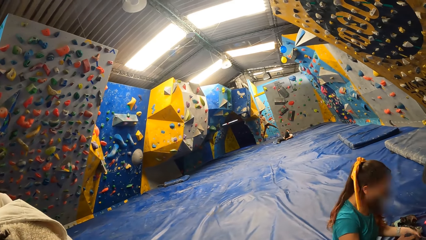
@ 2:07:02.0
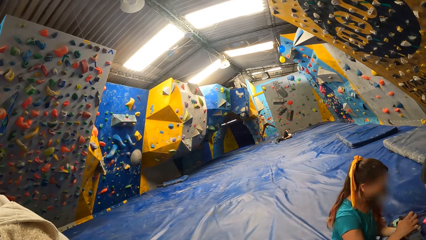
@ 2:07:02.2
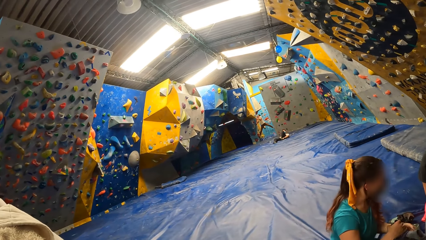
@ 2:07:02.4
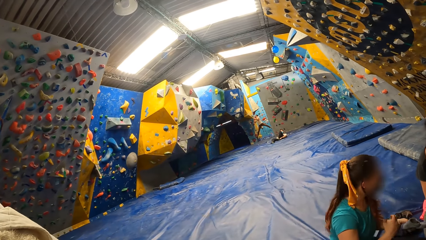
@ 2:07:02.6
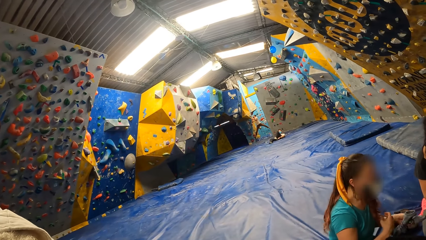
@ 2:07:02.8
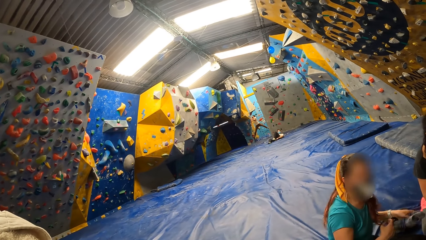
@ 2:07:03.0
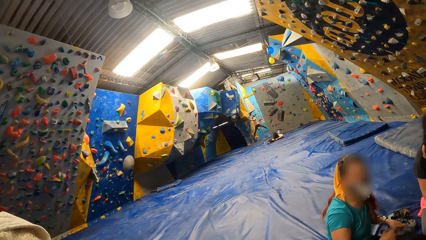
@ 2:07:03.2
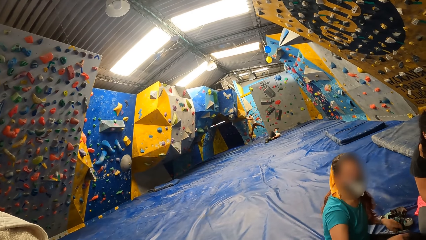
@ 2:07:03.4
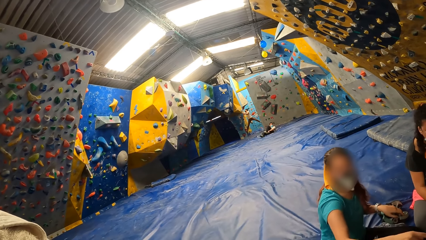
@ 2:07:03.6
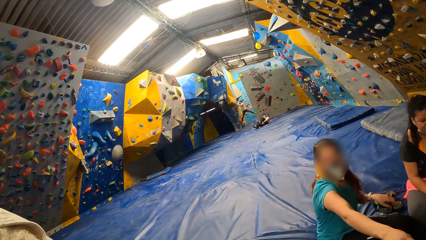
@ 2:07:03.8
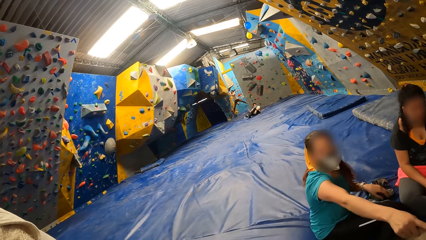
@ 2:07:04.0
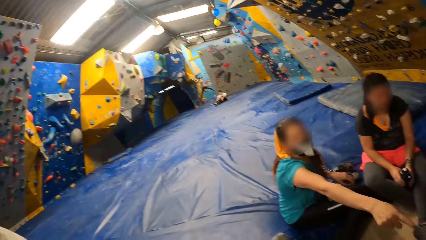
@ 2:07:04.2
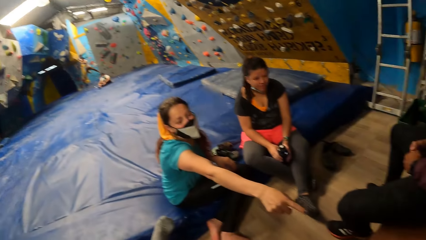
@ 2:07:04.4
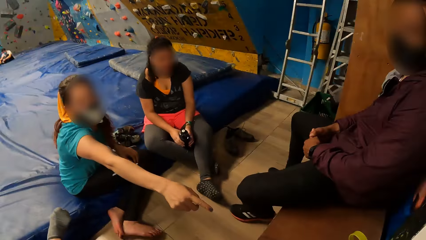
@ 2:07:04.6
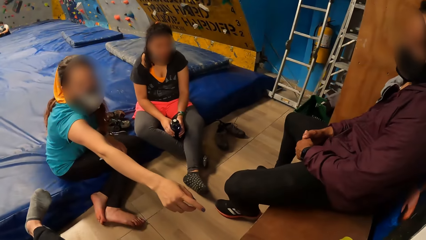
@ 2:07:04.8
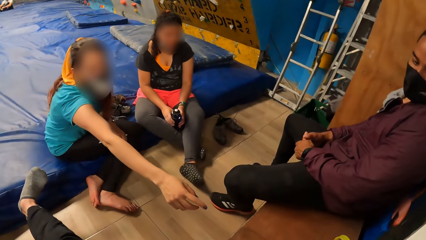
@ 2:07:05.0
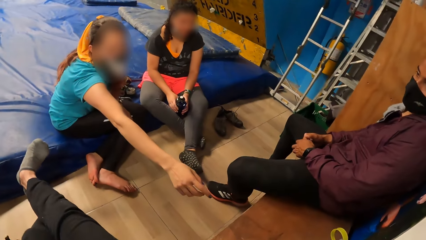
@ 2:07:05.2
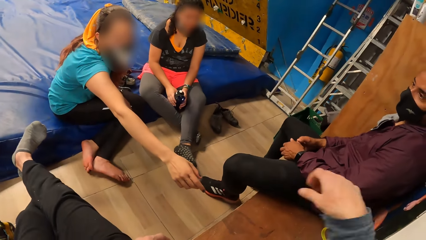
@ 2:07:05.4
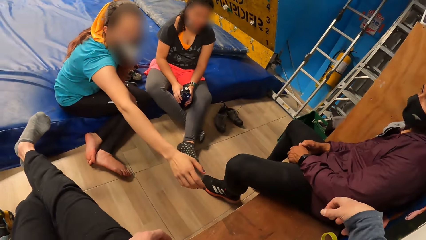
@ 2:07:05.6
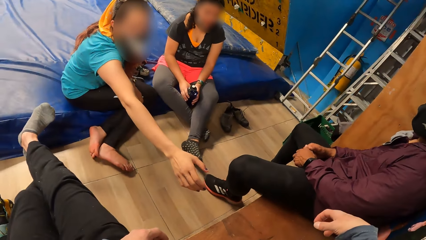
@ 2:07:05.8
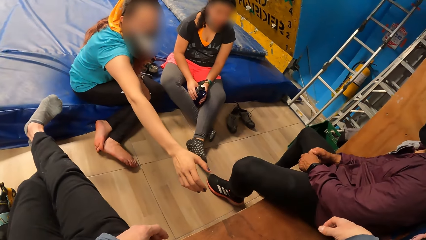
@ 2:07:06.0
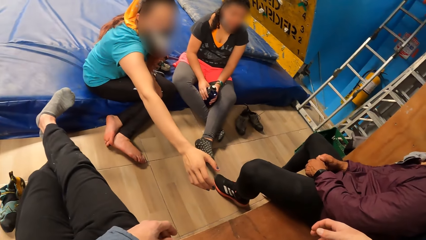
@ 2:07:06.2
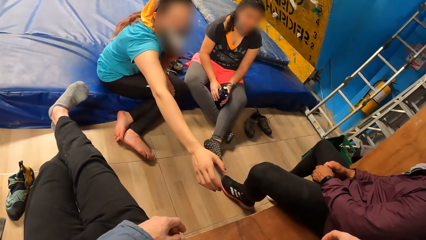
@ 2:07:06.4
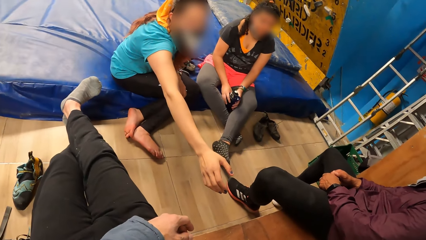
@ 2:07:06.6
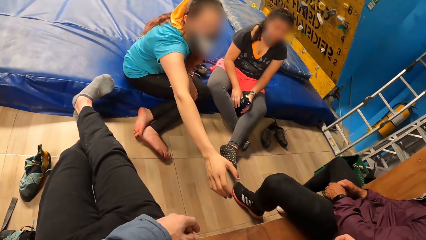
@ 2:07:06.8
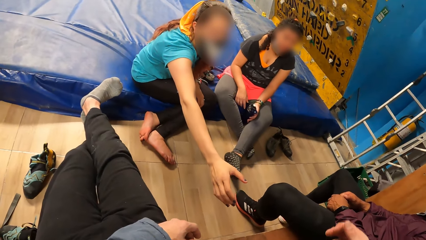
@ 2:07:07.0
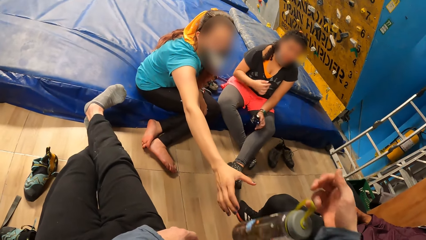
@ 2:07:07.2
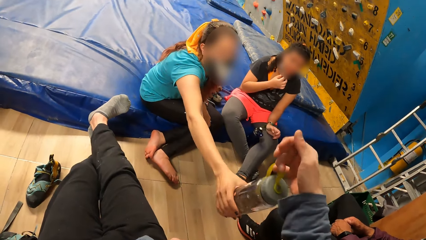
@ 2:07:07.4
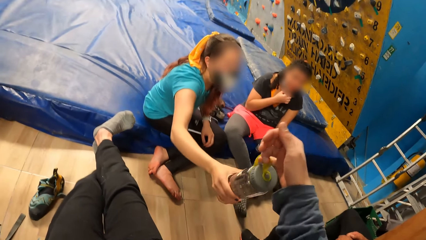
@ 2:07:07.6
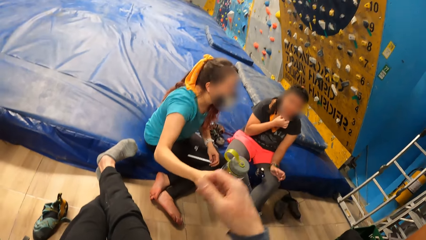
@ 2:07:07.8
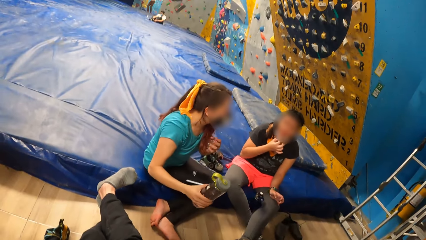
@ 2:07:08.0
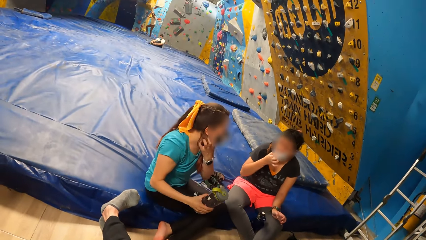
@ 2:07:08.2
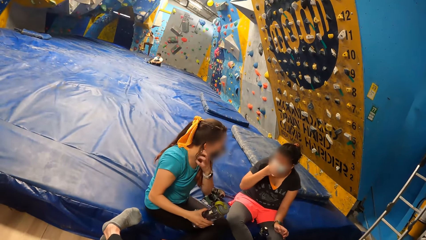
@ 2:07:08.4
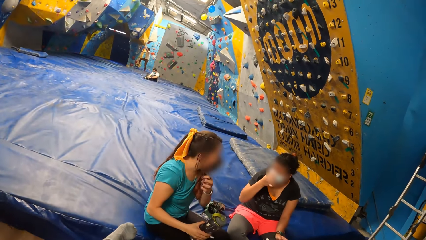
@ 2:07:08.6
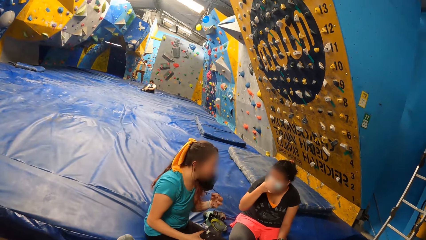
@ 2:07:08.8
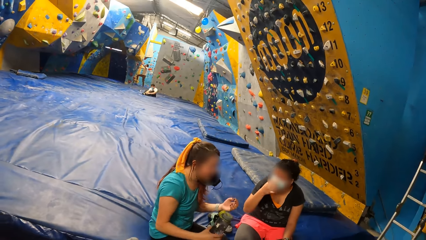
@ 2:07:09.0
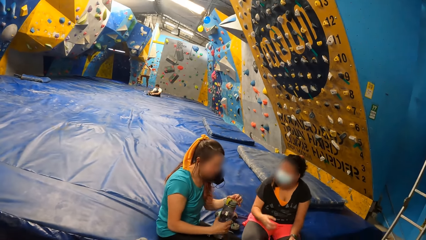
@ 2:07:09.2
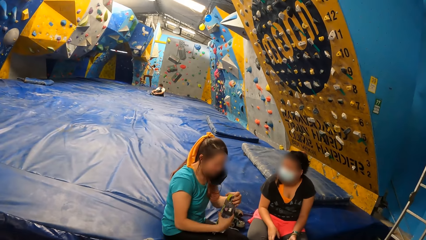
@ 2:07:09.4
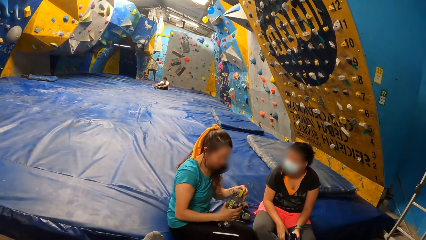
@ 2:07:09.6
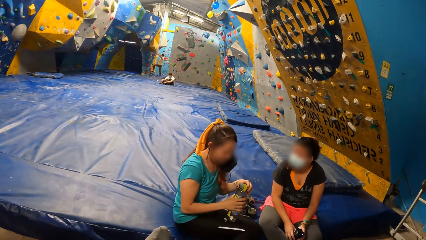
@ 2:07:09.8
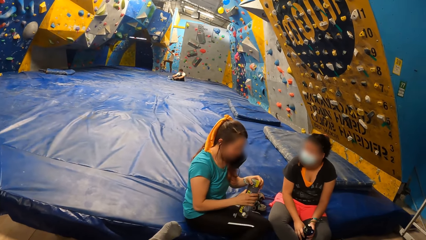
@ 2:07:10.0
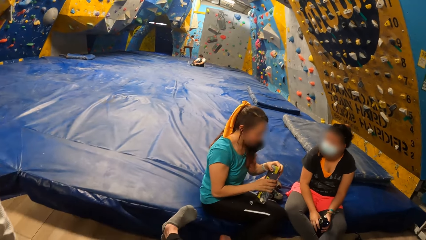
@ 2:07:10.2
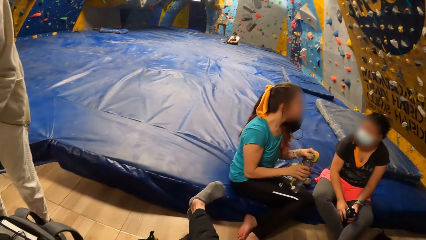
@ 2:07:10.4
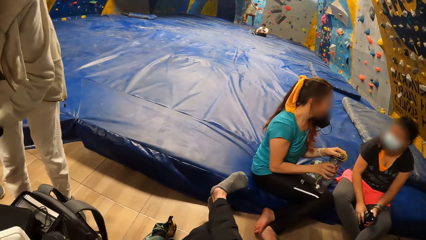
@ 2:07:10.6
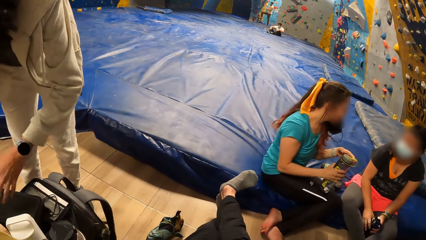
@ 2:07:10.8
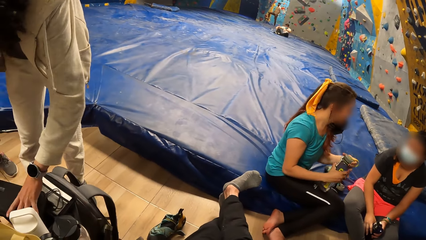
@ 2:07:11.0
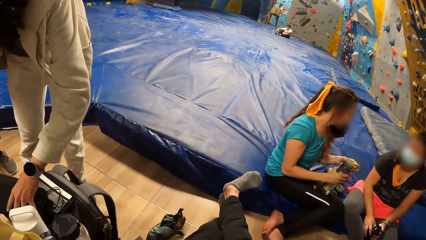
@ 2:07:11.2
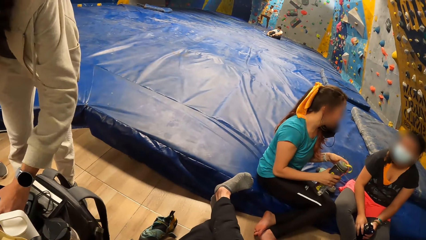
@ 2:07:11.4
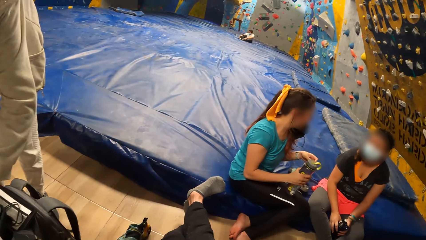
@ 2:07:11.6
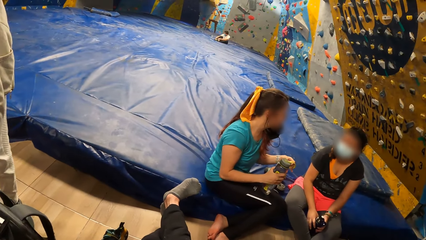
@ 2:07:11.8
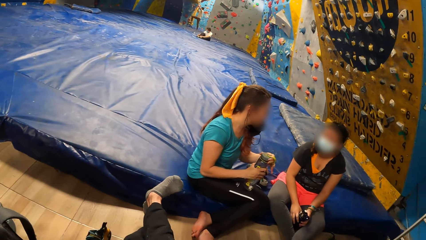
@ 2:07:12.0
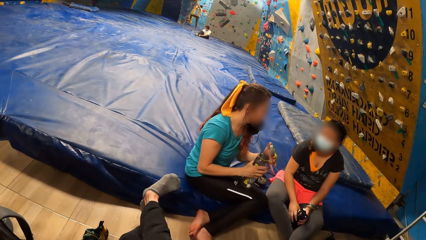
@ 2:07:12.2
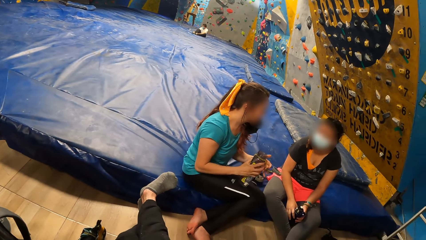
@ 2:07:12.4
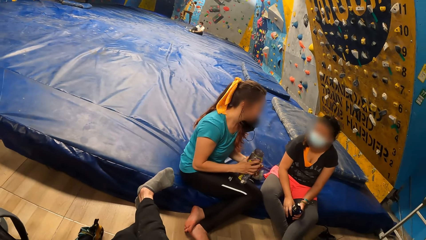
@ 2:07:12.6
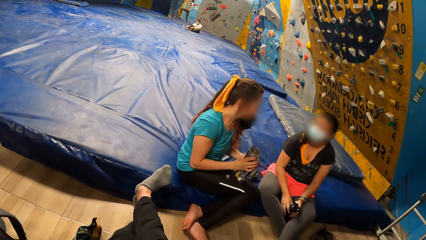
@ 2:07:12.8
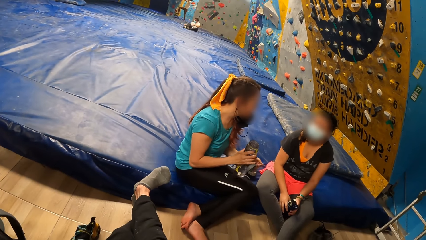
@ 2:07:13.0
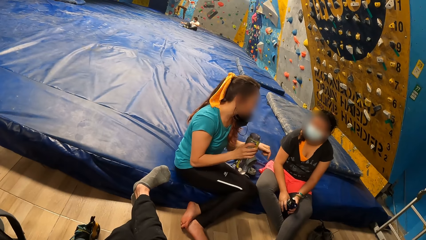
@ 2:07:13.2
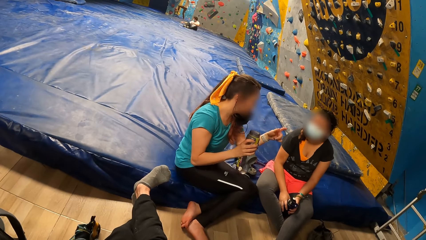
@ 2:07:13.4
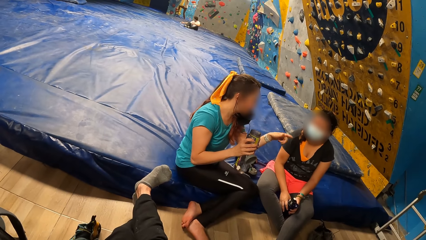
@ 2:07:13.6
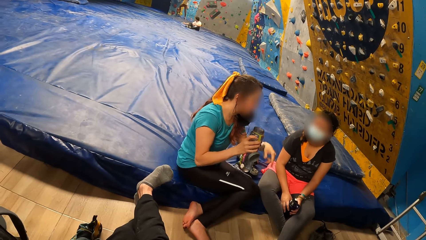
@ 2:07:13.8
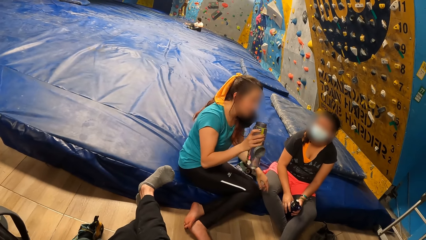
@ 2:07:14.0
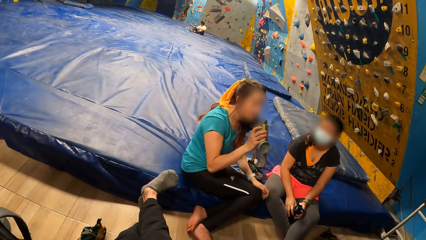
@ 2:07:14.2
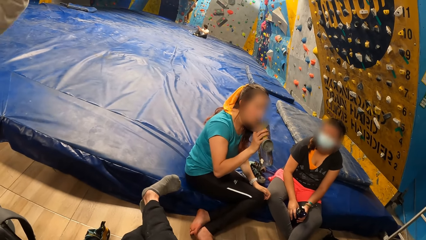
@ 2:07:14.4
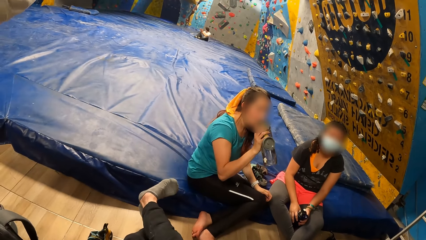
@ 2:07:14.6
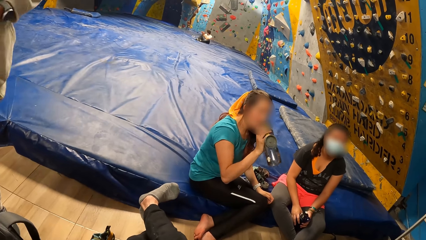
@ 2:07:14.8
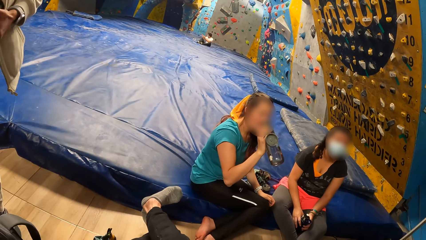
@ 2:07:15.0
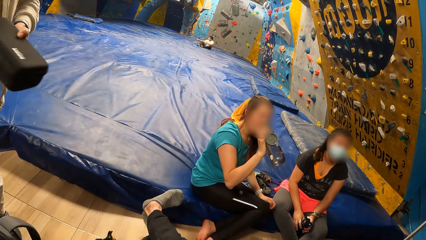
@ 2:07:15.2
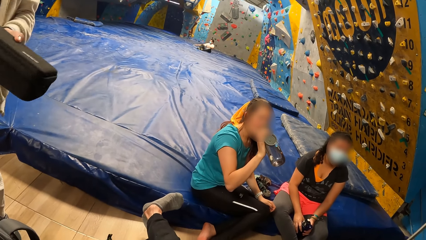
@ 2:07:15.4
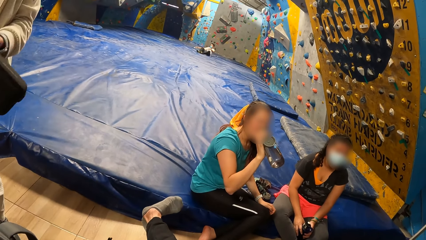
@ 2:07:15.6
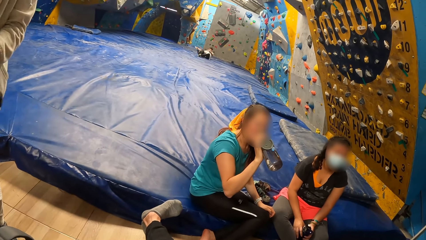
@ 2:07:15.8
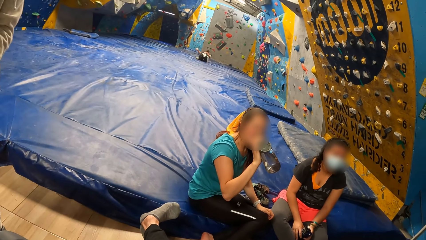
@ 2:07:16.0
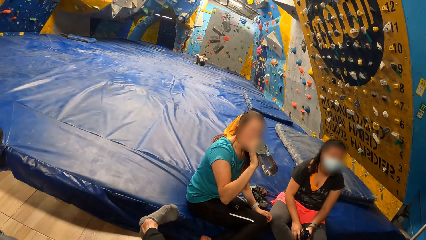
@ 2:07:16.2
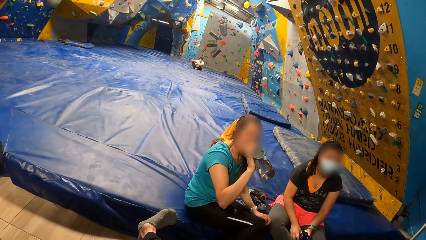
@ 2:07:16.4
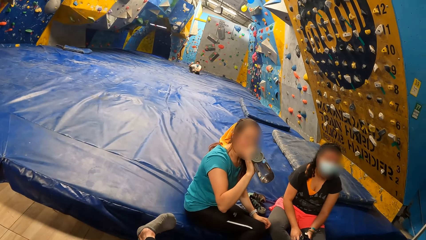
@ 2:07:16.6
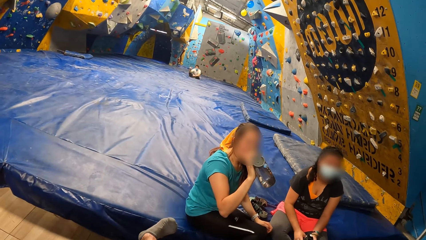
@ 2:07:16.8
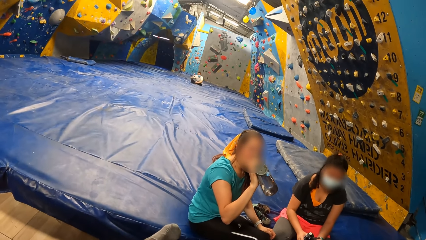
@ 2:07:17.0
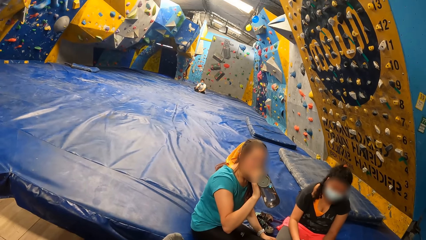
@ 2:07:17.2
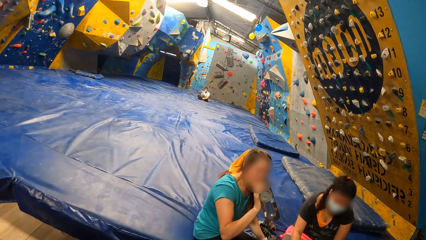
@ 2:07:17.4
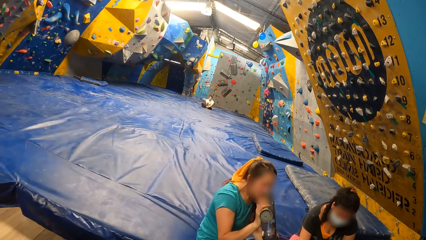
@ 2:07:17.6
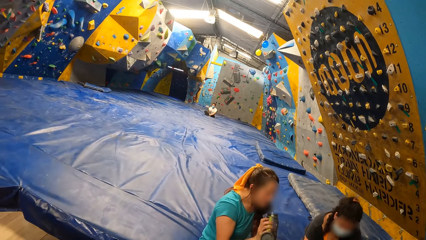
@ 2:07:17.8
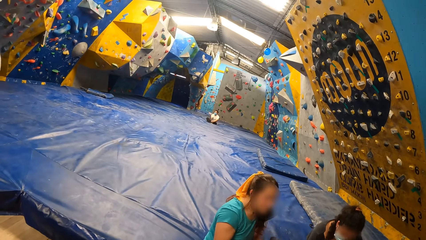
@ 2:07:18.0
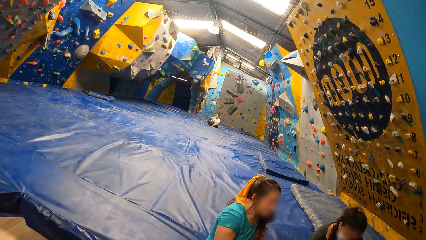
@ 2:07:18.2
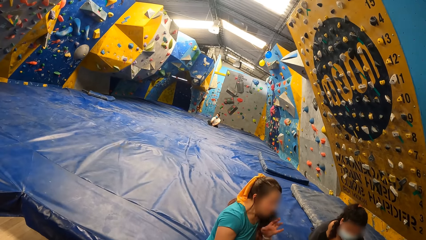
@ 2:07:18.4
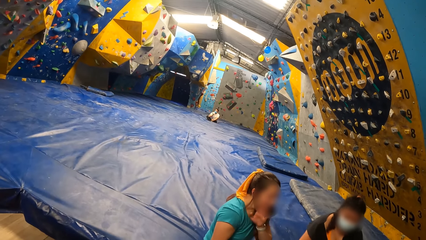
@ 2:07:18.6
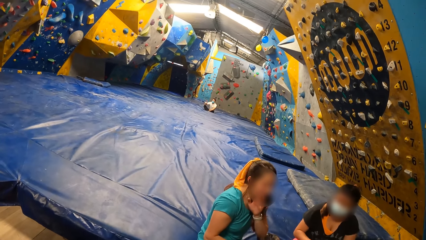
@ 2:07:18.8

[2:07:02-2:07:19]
The woman converses with the camera wearer. A man sits next to the camera wearer. The camera wearer picks up a water bottle from a bench with her right hand. She passes the water bottle from her right hand to the woman's right hand. The woman removes a mask on her face with her left hand. She opens the water bottle in her right hand with her left hand. She converses with another woman. The first woman drinks from the water bottle in her right hand.
